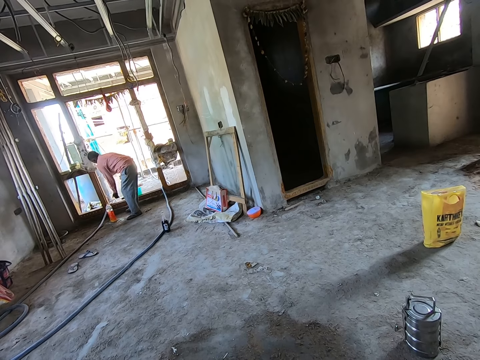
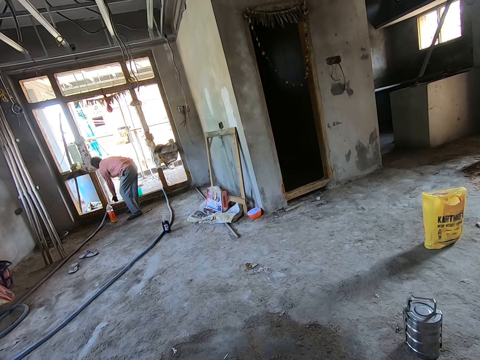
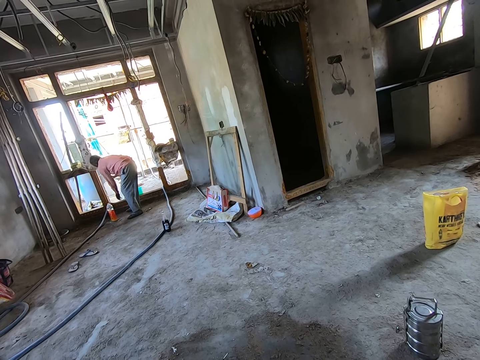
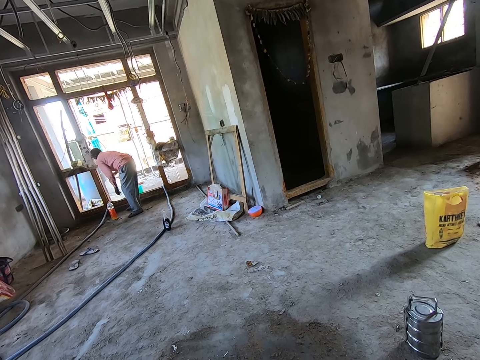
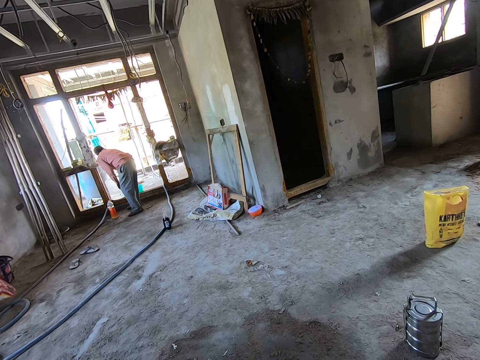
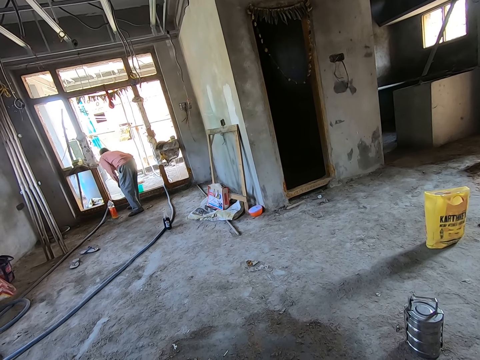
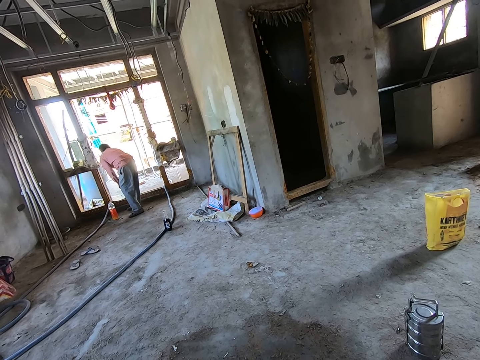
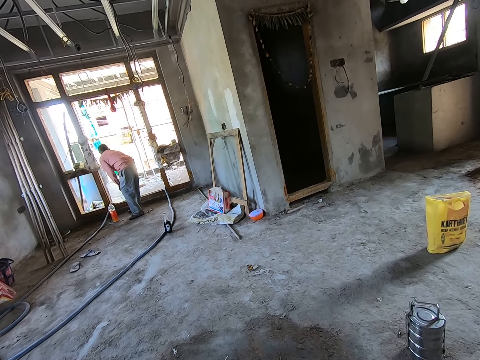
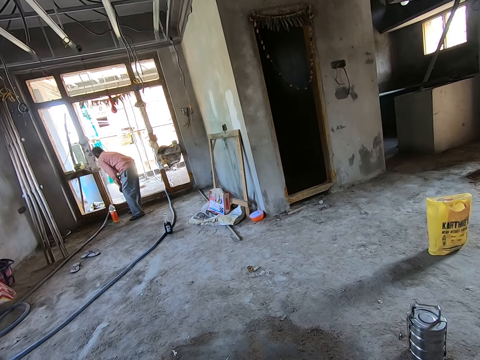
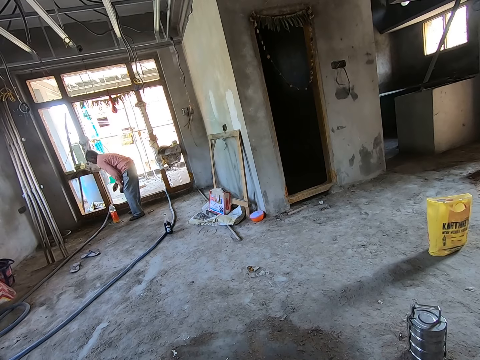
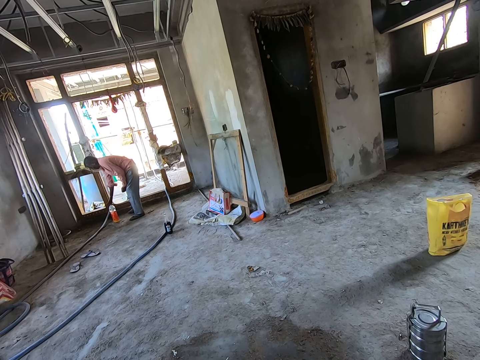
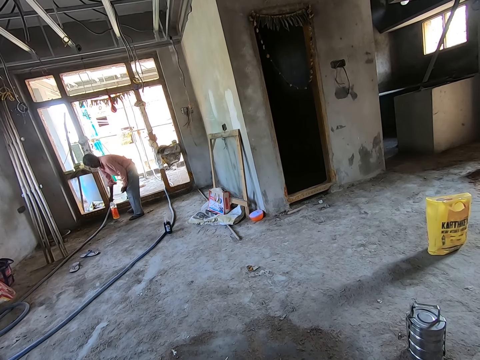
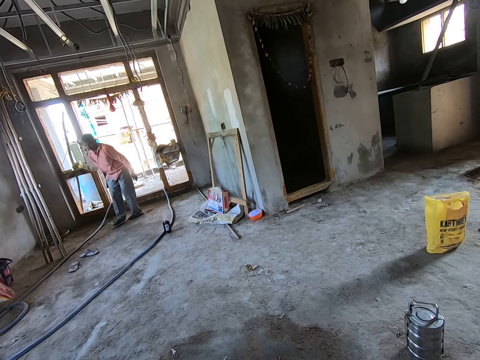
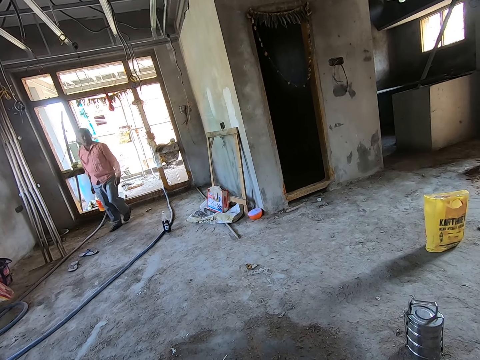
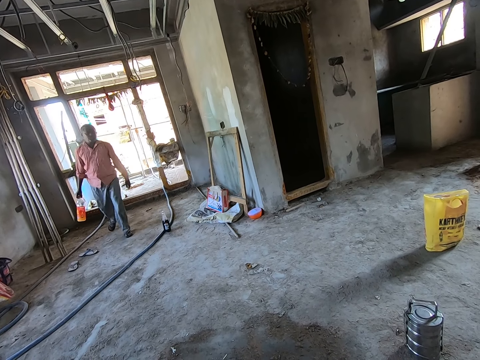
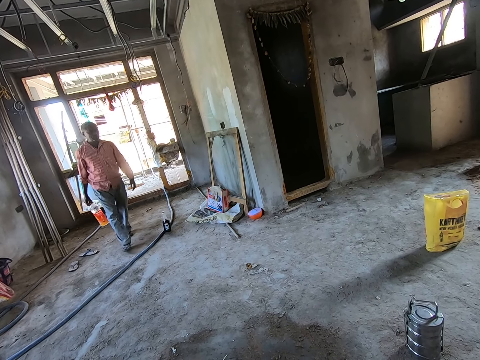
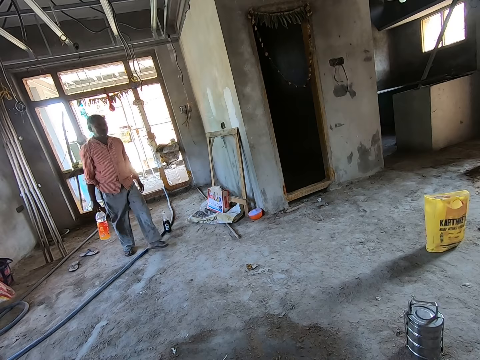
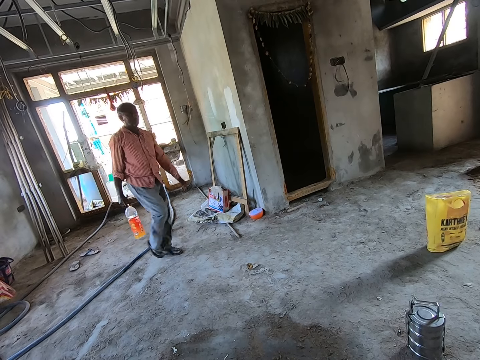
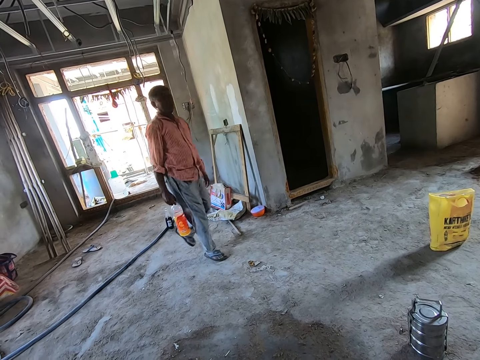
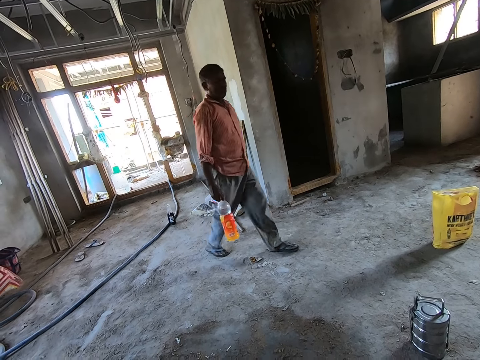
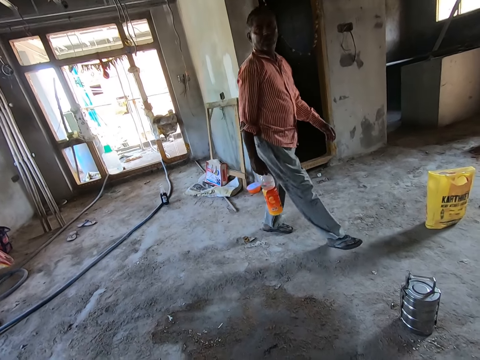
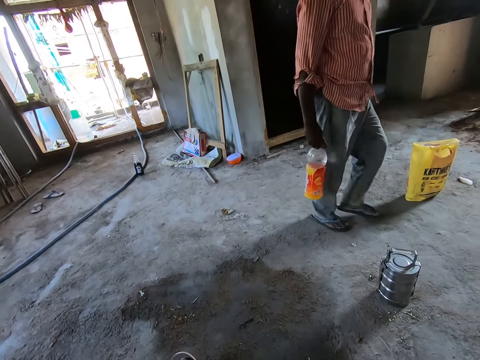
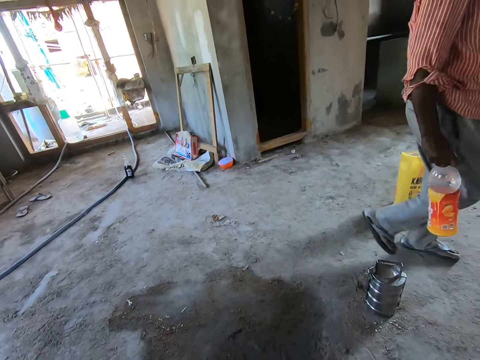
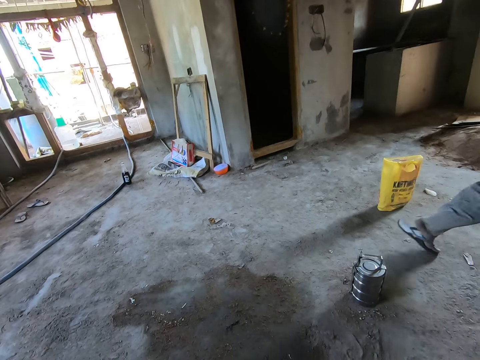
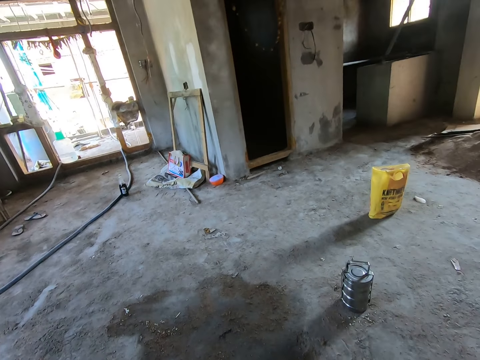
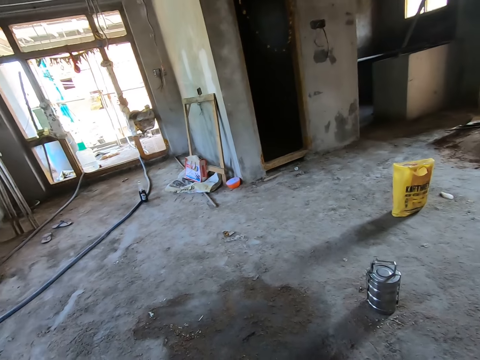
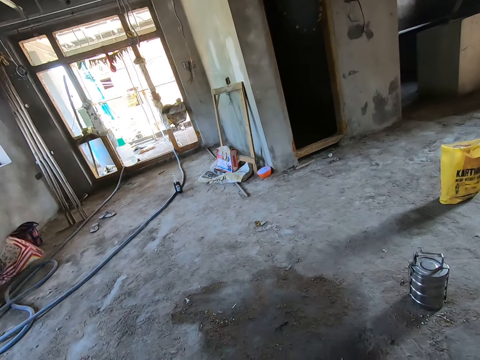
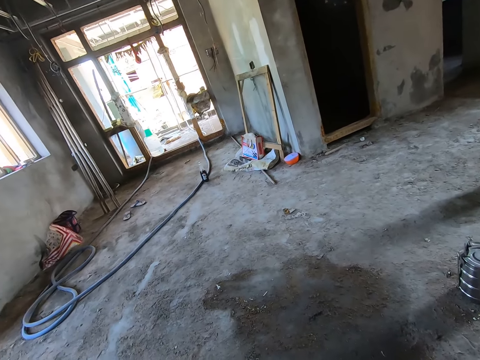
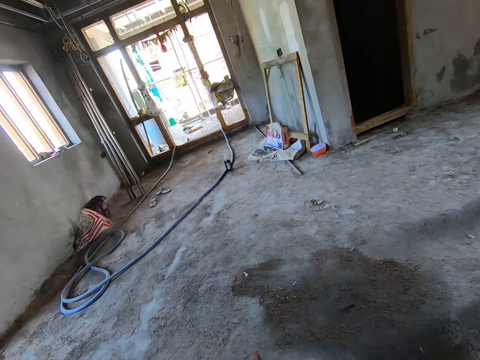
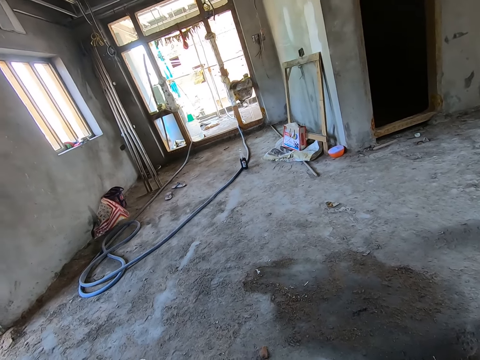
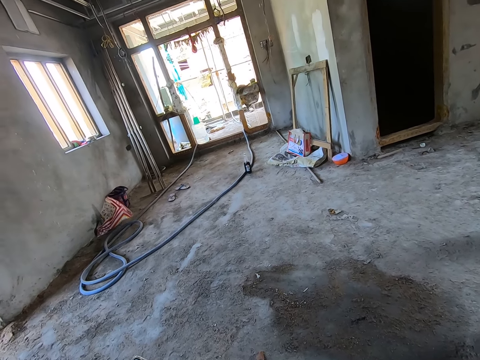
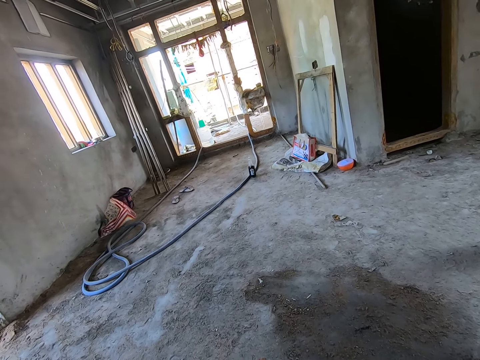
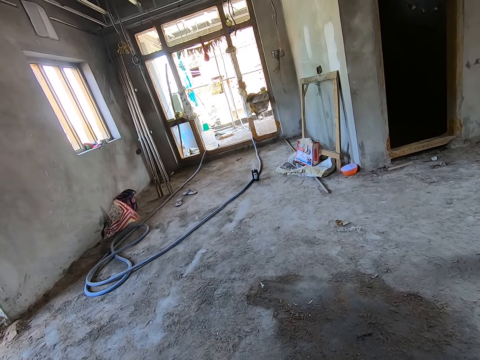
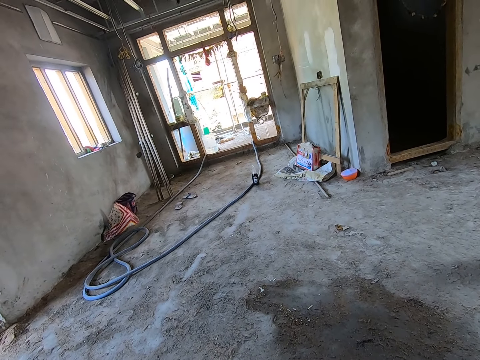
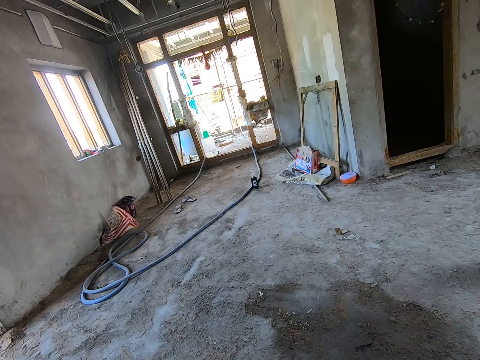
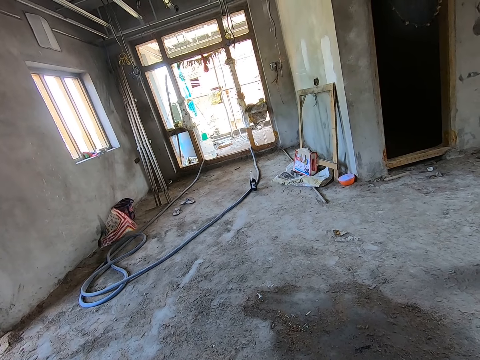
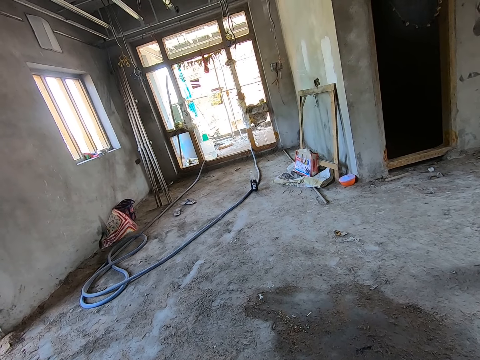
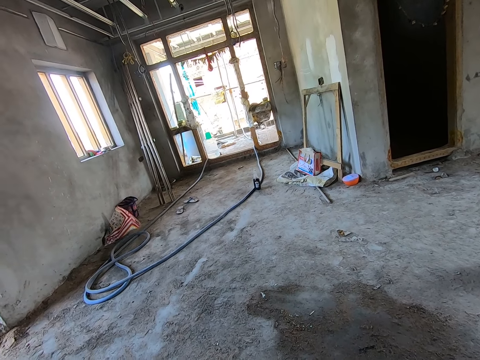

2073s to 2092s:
A man puts a jerrycan of water down. The man covers the jerrycan with a jug. The man carries a bottle of juice. The man walks in the room. The camera wearer looks around the room.

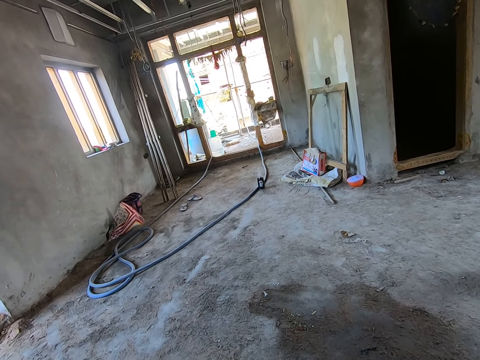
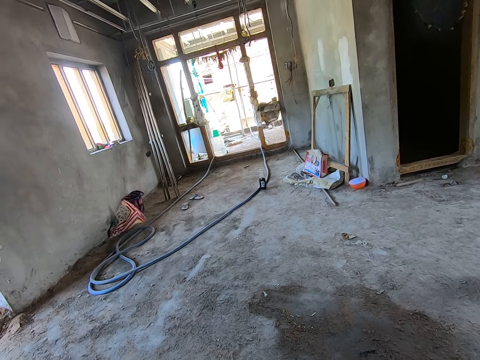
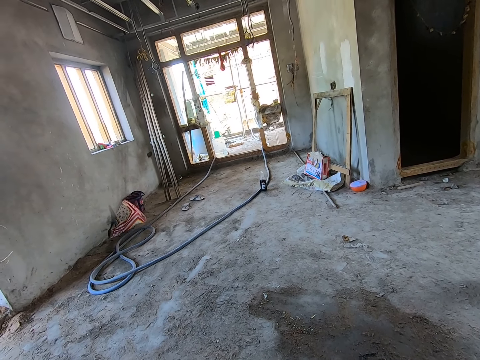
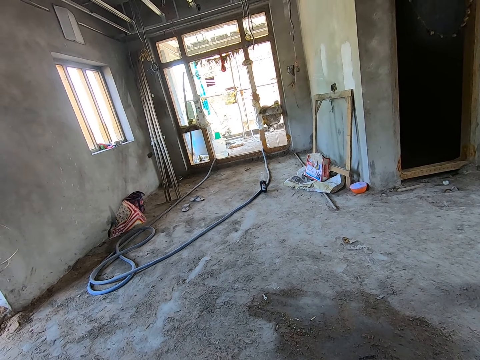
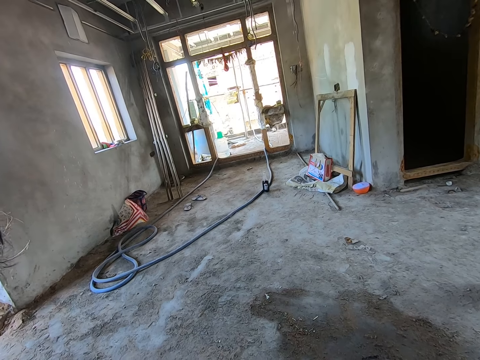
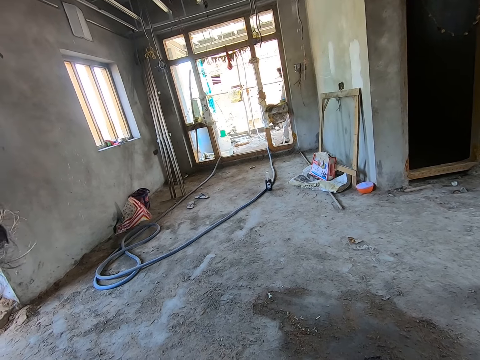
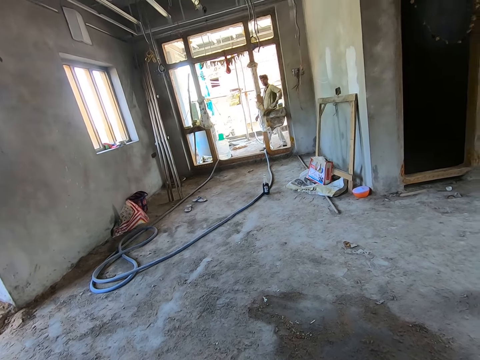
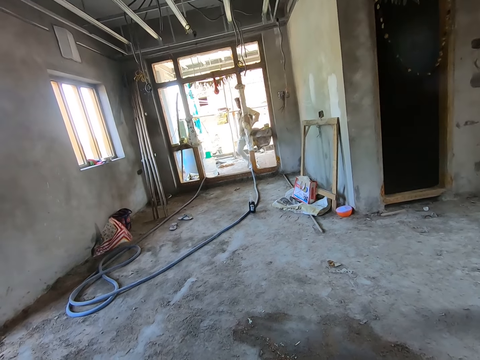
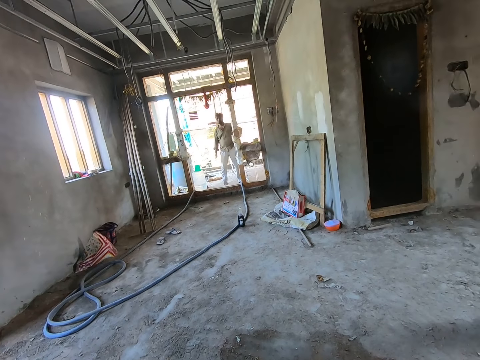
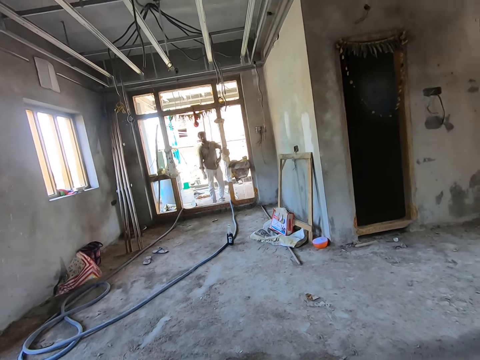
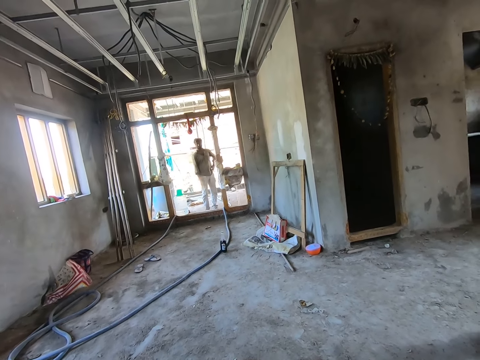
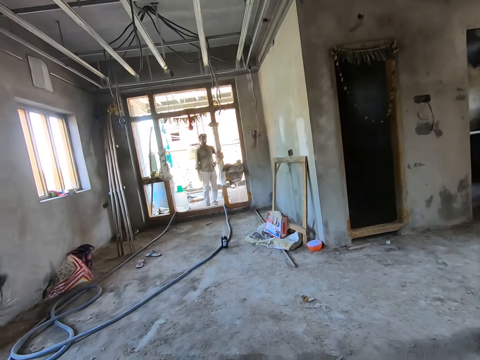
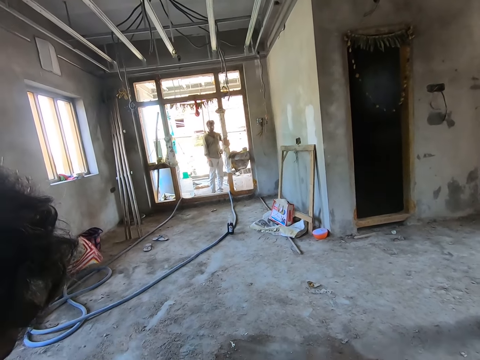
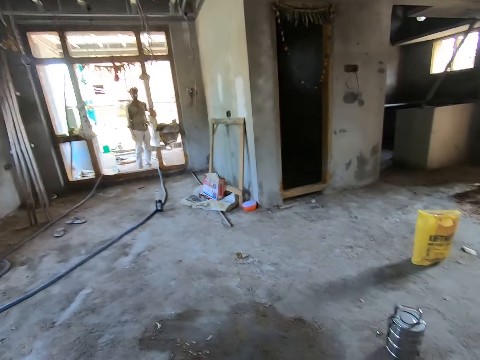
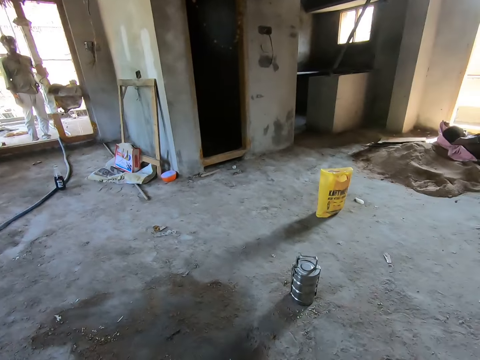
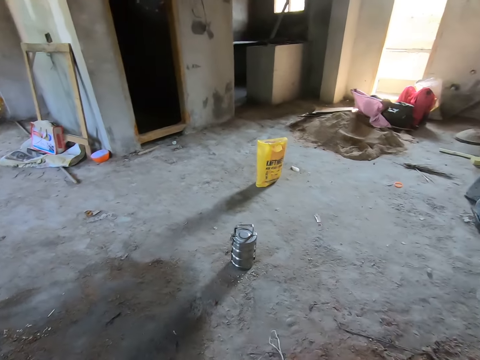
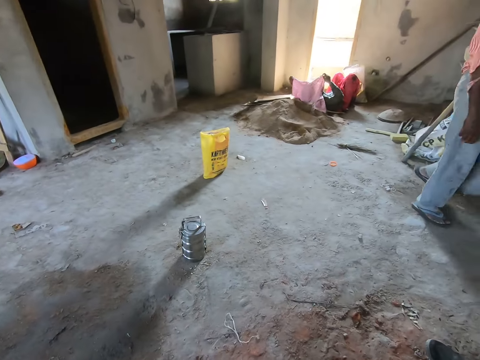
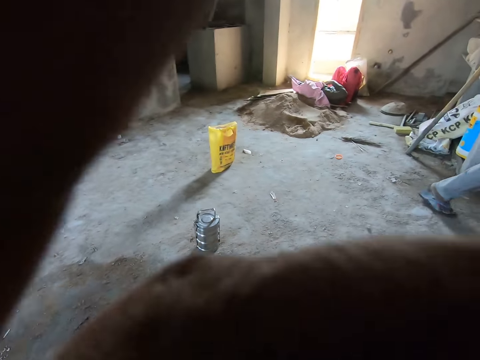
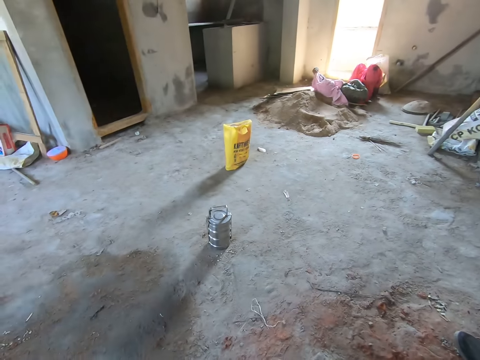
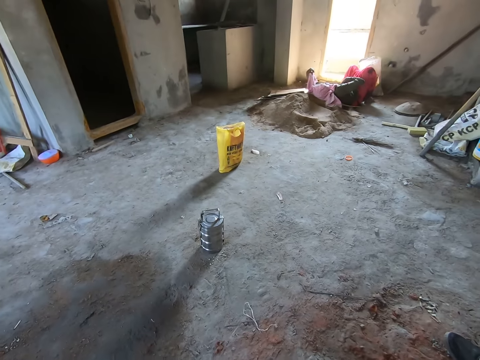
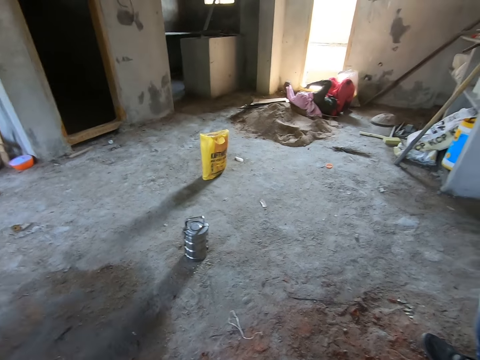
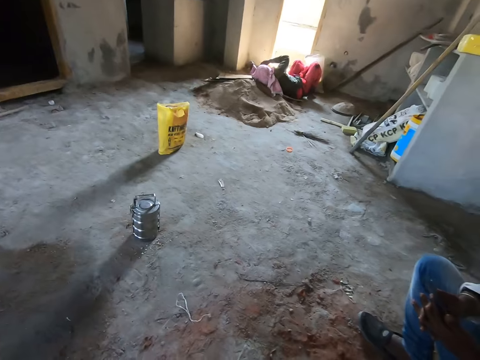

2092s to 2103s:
A person calls the camera wearer at the door.
